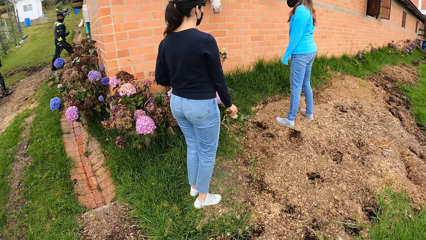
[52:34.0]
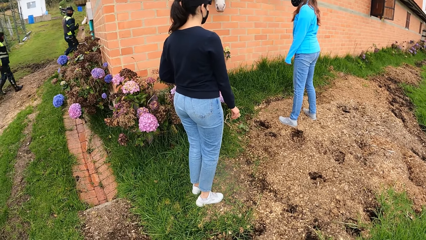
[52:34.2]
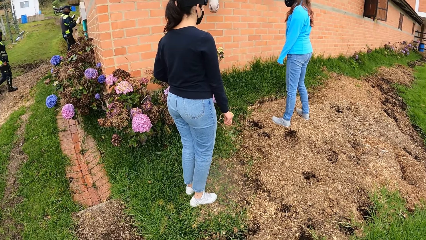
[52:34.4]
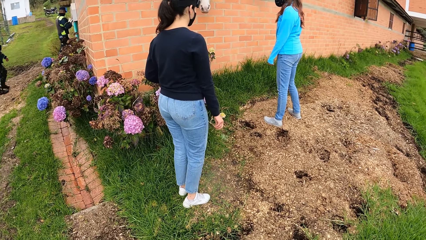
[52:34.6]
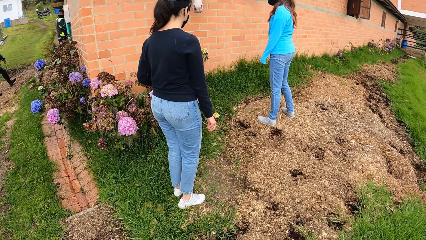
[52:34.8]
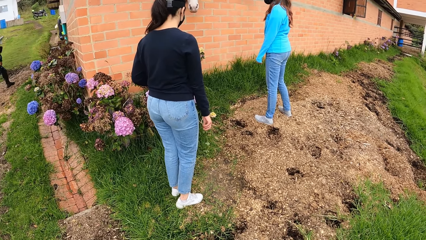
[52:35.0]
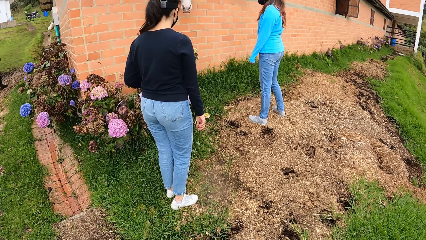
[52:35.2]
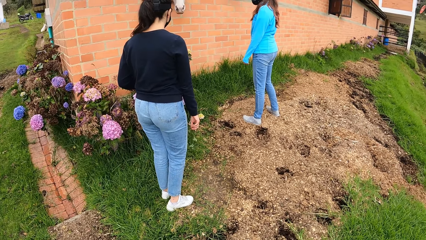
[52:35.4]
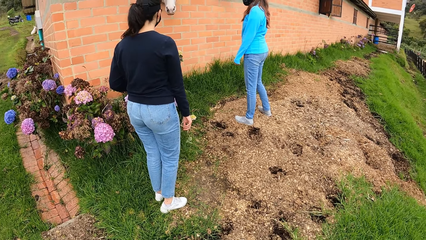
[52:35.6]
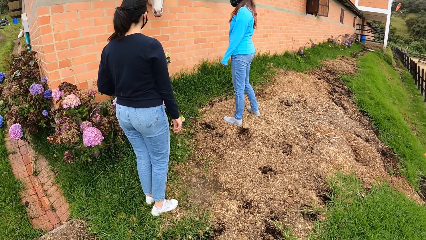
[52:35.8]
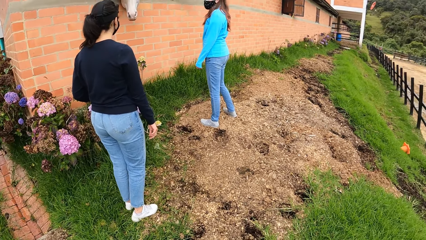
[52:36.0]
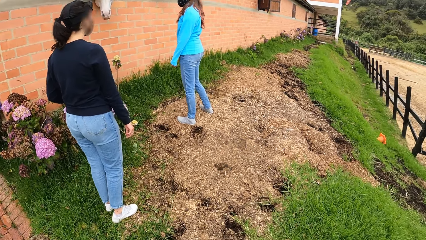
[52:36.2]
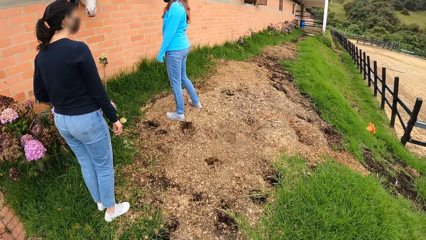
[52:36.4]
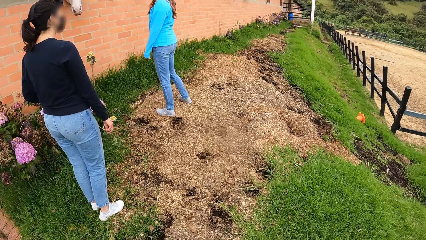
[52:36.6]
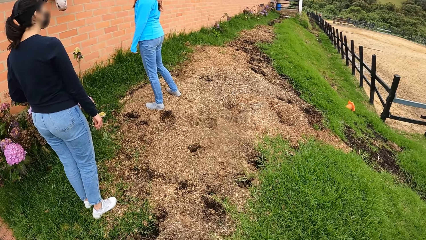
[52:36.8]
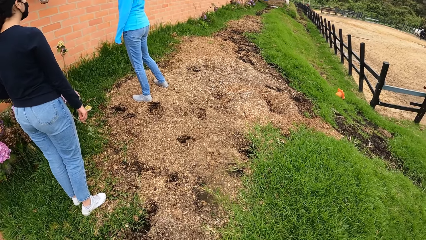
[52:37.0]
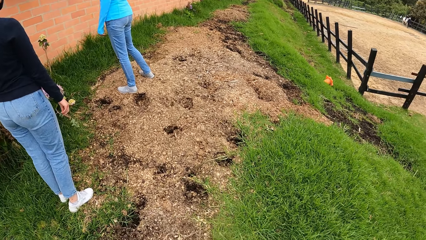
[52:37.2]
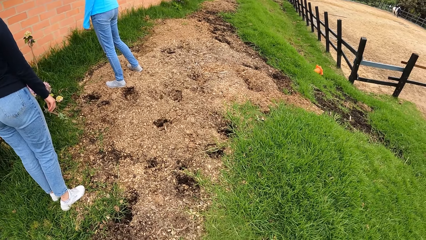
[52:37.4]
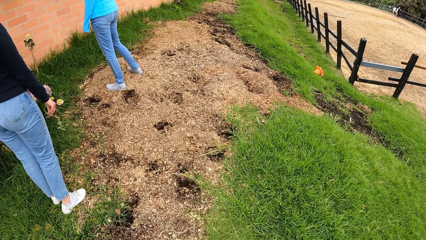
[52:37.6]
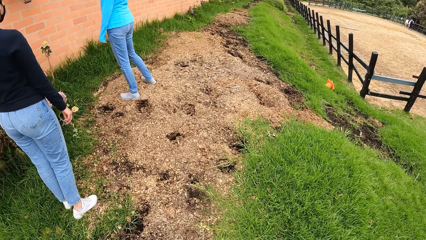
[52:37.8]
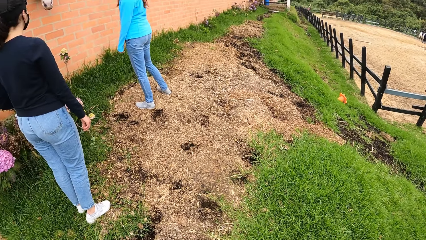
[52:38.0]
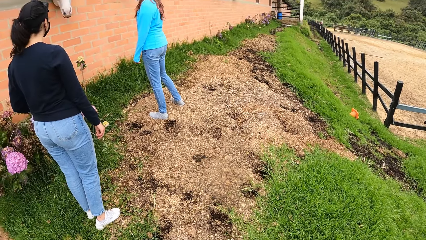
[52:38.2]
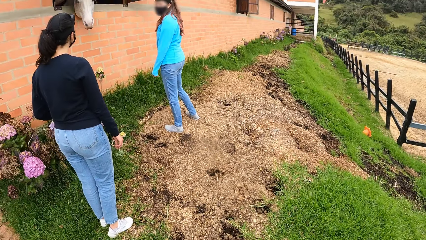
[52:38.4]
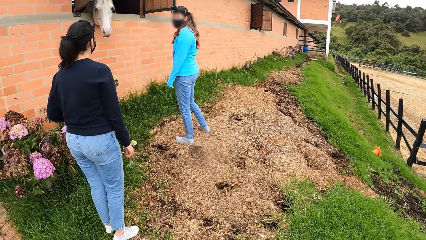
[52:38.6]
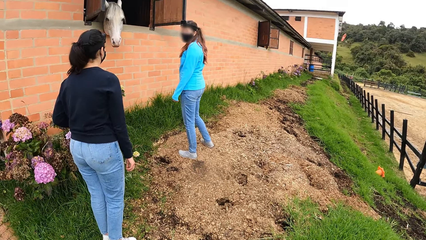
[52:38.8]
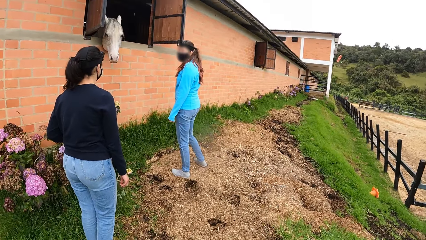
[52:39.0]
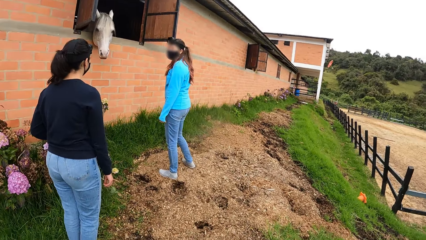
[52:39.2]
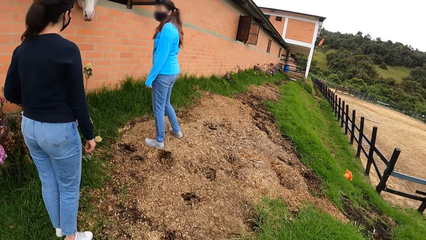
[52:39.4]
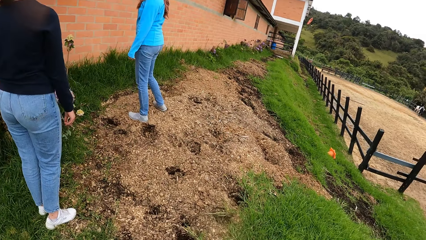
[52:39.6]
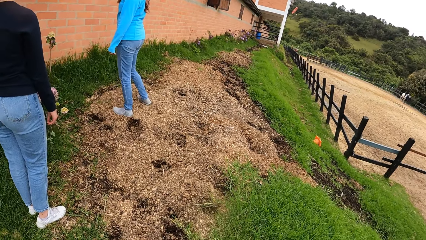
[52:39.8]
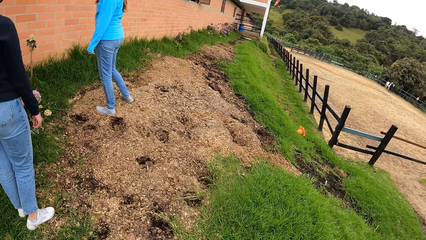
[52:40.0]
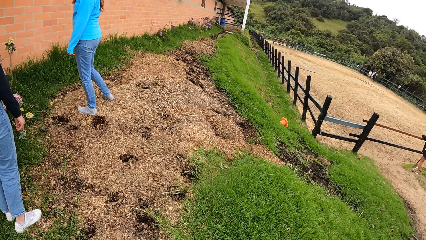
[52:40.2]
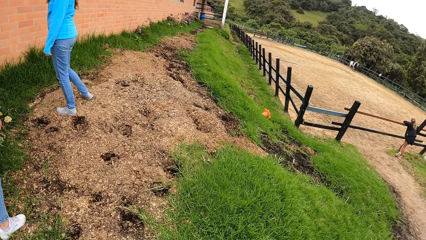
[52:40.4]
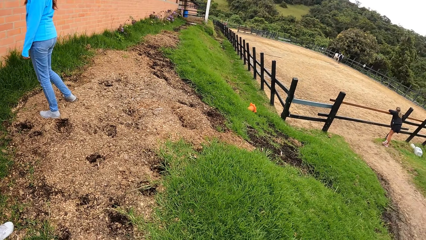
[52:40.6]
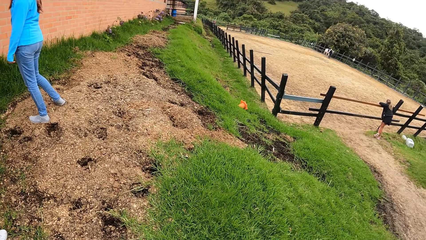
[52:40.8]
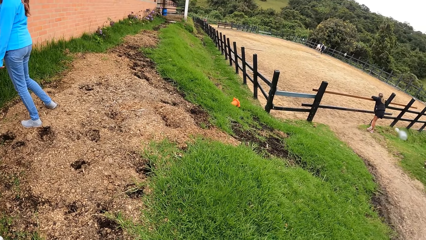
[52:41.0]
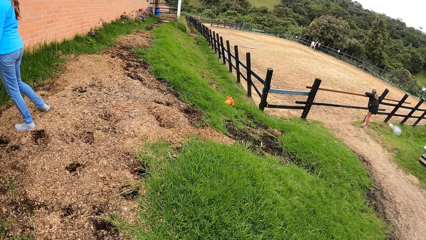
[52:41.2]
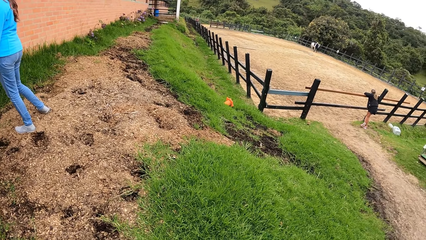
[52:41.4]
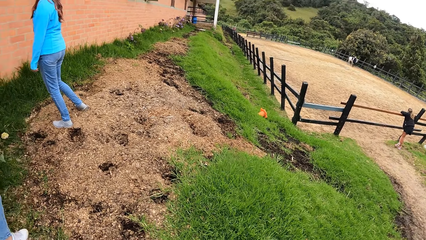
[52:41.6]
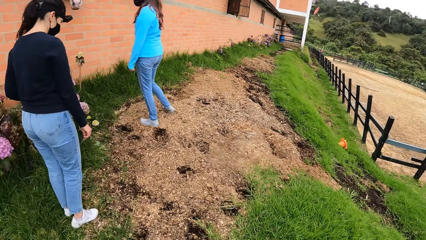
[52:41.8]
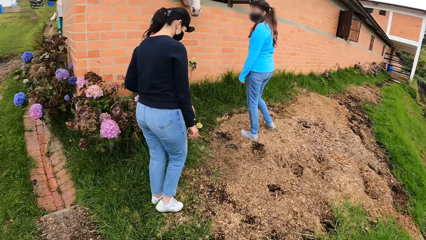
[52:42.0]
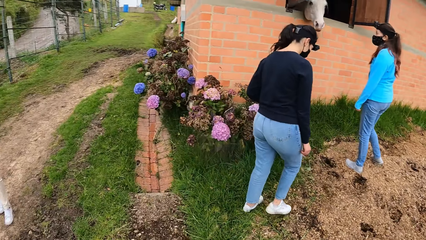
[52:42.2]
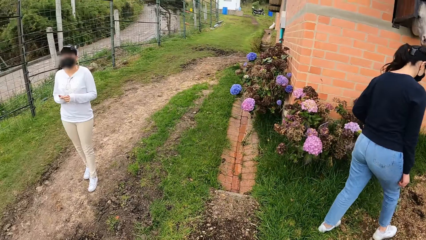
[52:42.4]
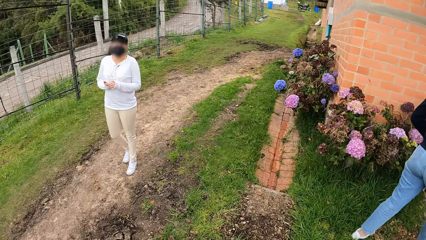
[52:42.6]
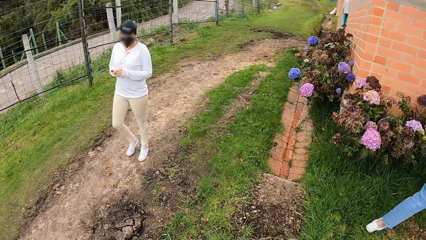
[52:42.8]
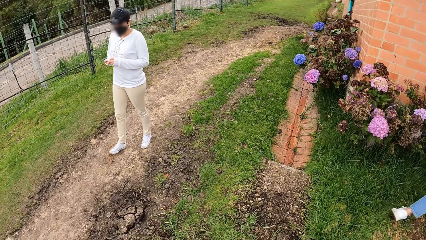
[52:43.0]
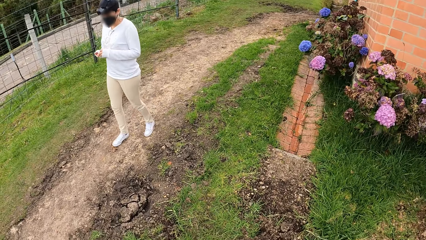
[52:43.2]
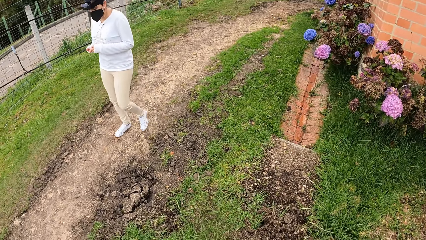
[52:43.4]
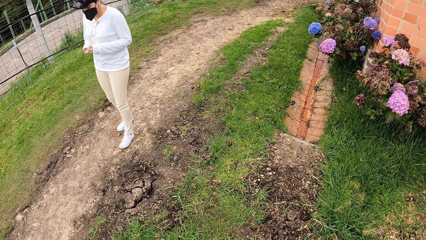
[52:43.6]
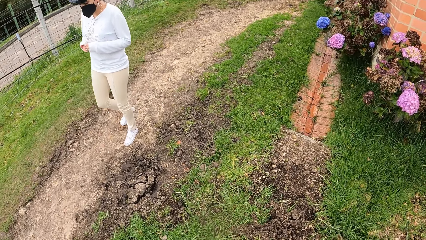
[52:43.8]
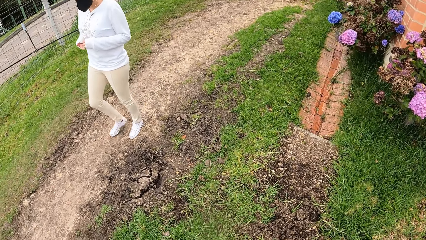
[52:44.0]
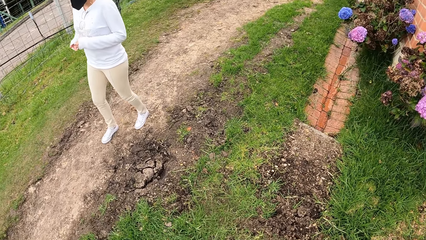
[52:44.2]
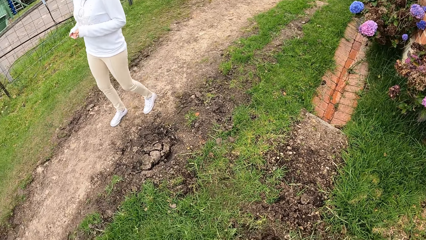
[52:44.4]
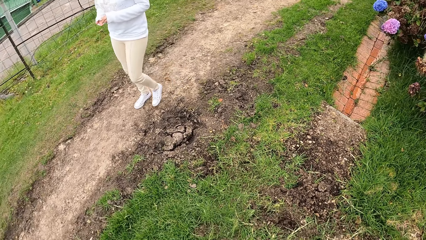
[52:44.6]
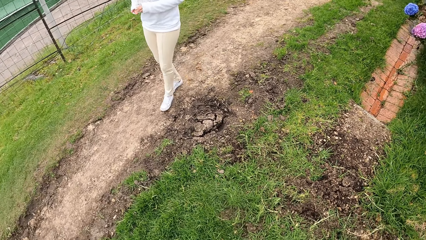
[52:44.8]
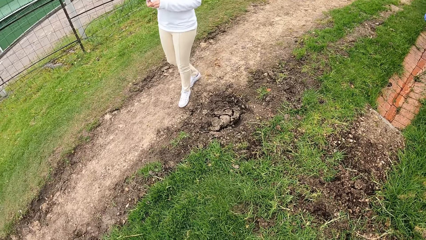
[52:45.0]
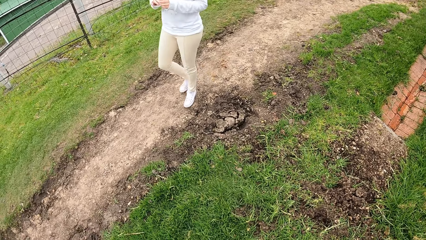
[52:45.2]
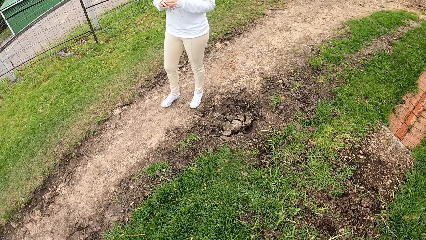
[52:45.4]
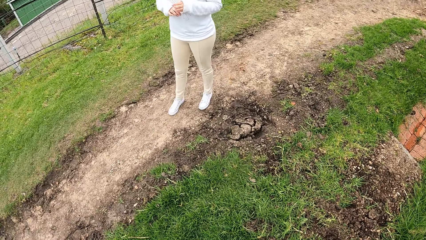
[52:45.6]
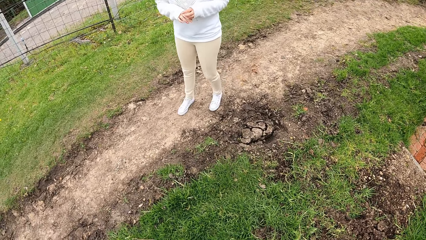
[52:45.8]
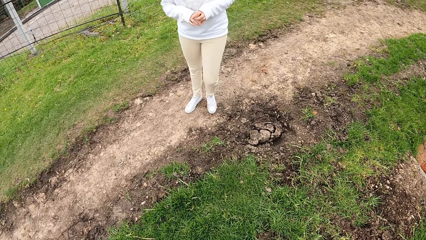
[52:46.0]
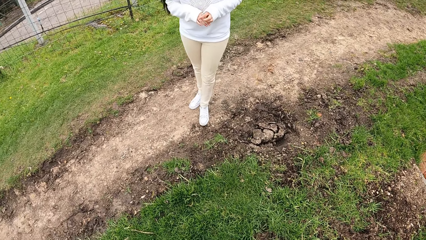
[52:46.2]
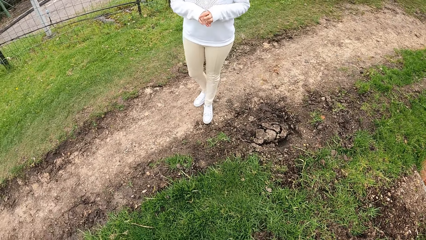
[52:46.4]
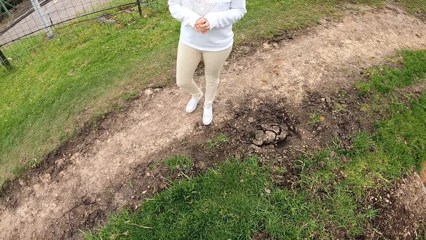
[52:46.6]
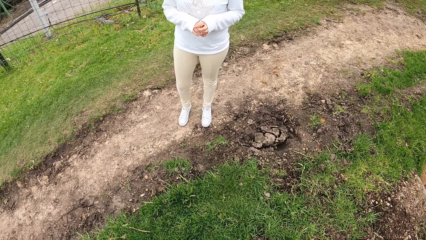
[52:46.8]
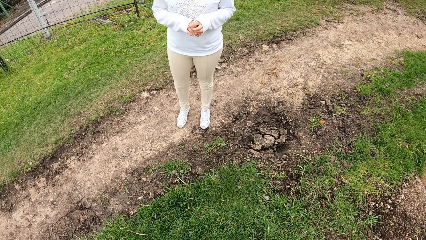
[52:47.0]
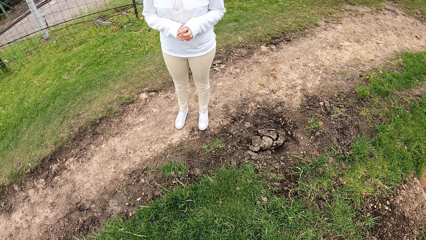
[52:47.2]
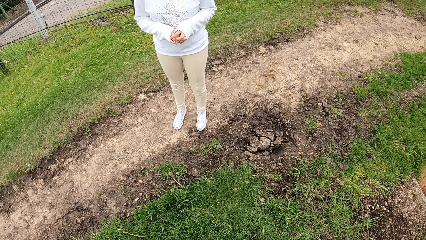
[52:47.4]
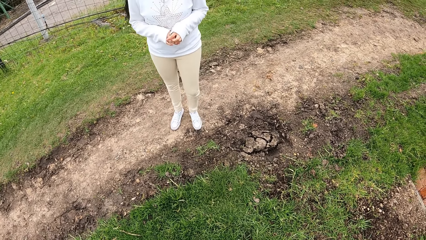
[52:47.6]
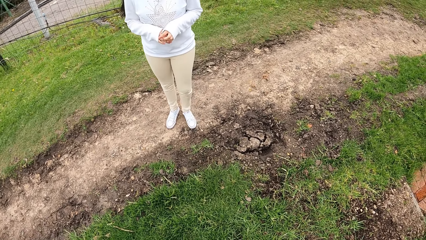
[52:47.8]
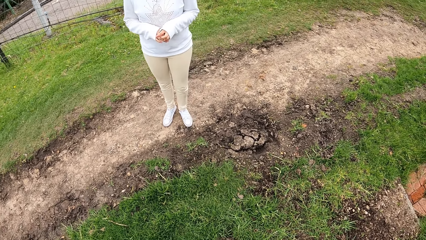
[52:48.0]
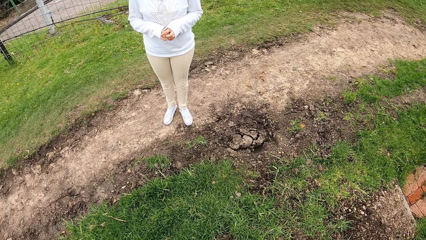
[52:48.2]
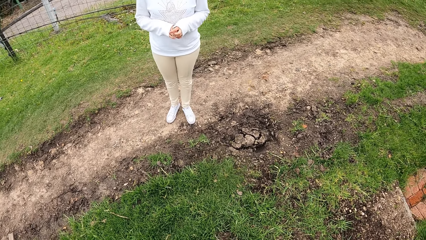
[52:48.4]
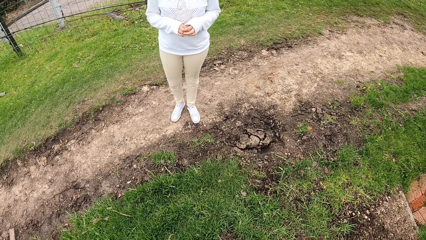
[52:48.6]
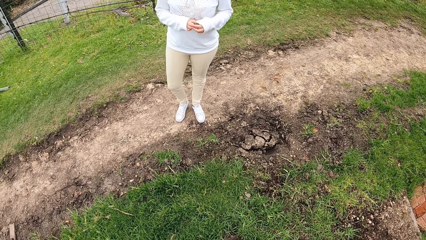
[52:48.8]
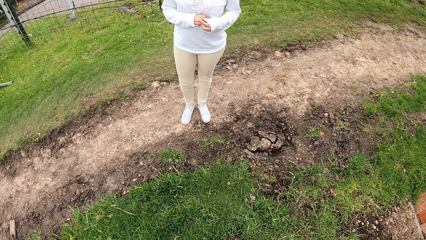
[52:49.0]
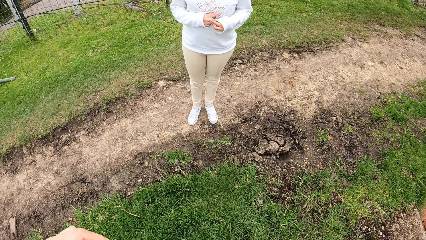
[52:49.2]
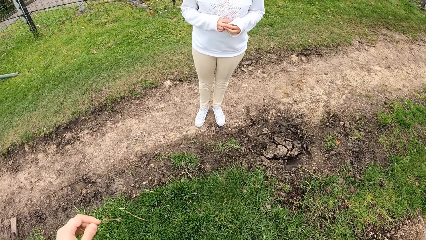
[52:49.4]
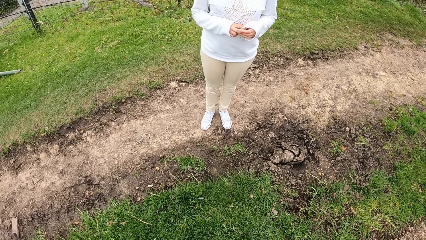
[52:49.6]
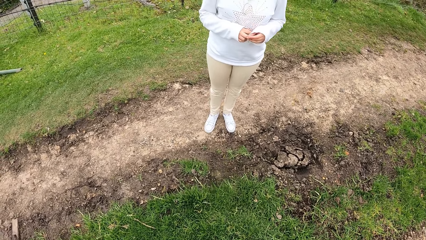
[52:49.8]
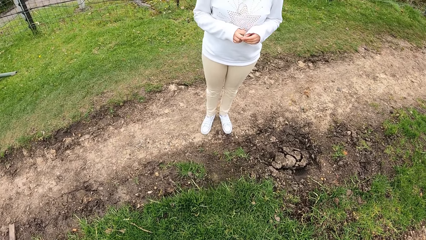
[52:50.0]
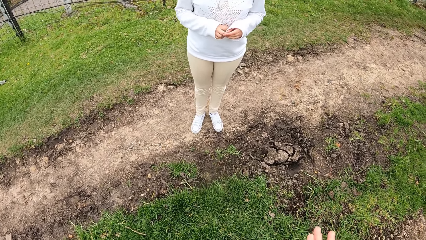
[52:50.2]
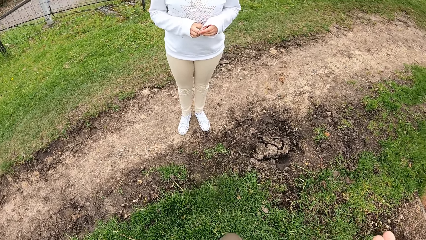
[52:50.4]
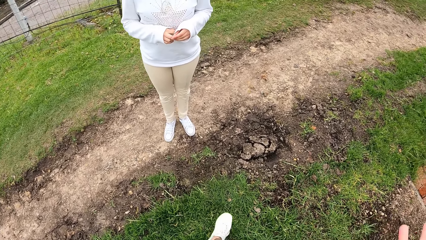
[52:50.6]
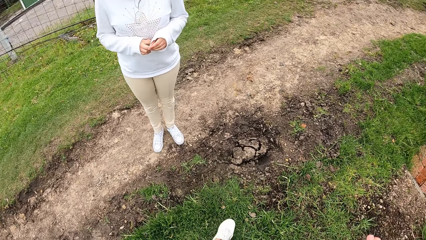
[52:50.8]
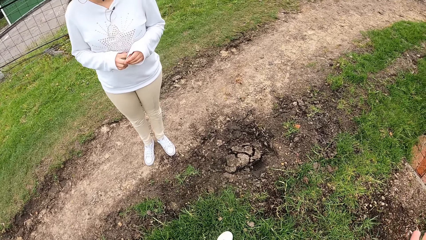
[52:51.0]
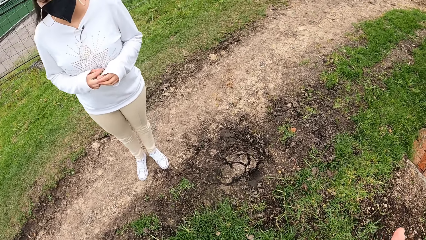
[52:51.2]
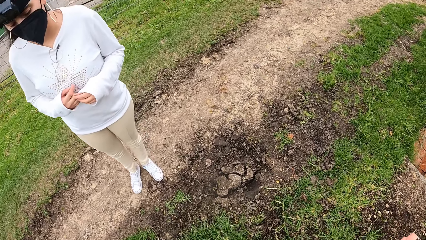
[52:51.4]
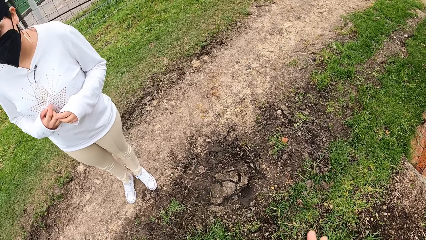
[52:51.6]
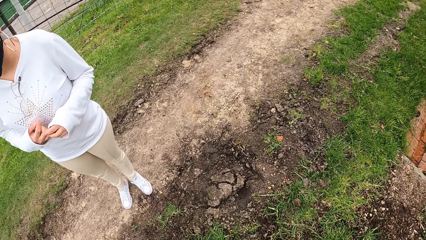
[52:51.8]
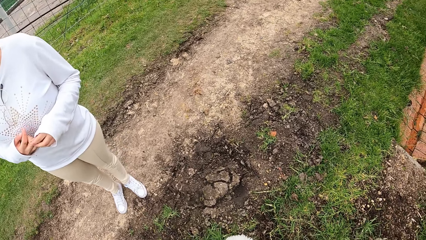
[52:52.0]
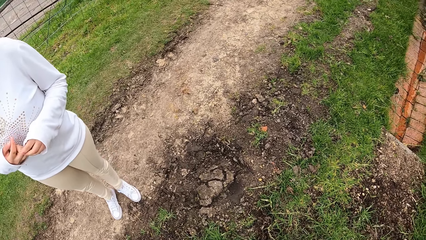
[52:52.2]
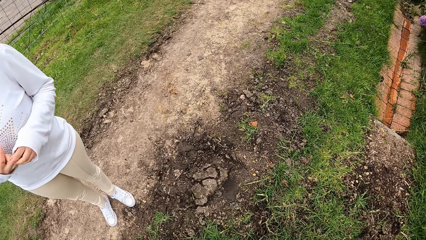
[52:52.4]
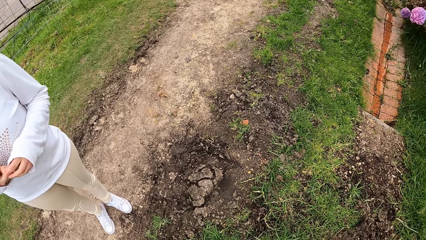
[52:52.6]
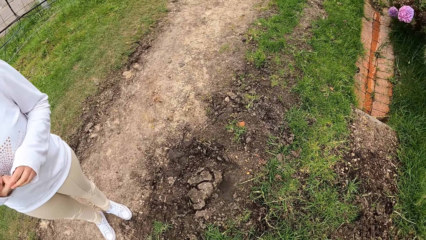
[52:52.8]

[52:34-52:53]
A woman walks towards the camera wearer. The camera wearer points a finger. The woman stands in front of the camera wearer. The camera wearer walks.
